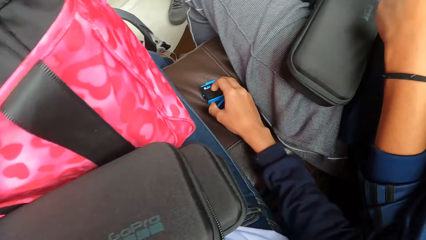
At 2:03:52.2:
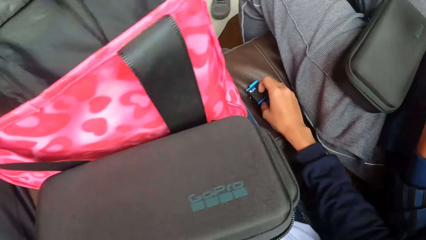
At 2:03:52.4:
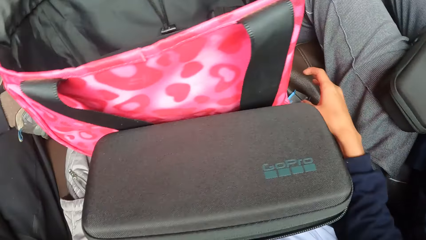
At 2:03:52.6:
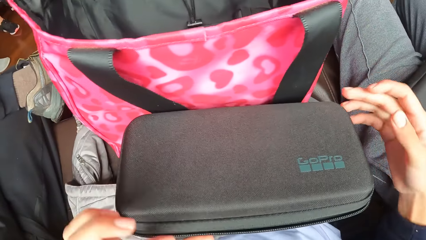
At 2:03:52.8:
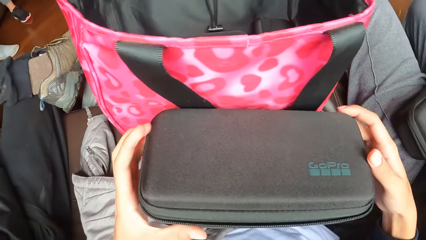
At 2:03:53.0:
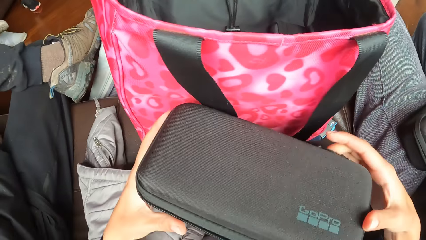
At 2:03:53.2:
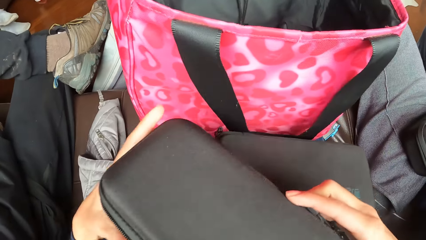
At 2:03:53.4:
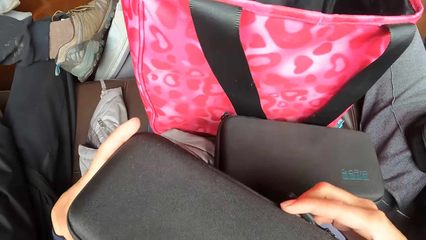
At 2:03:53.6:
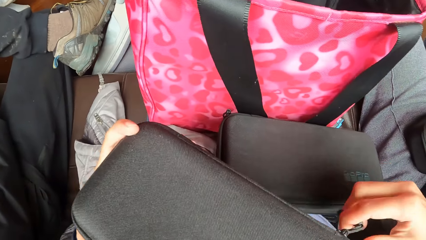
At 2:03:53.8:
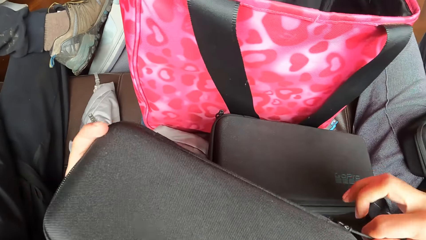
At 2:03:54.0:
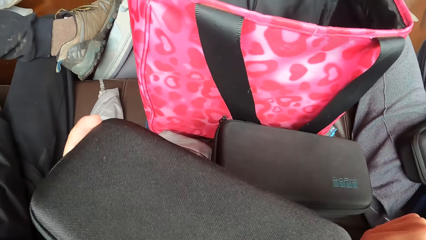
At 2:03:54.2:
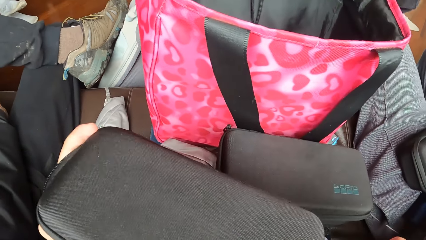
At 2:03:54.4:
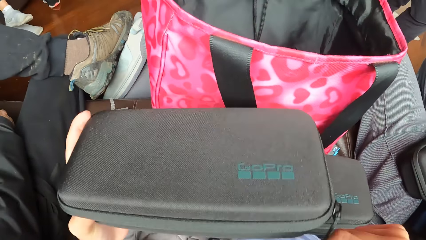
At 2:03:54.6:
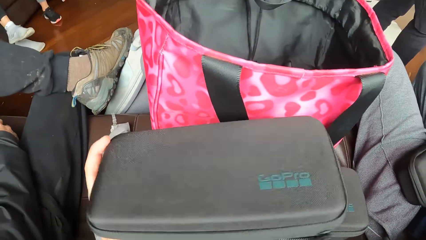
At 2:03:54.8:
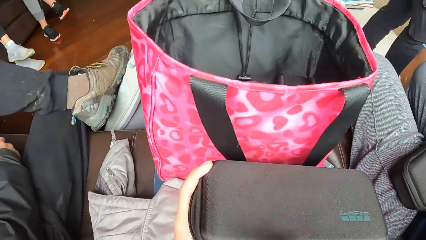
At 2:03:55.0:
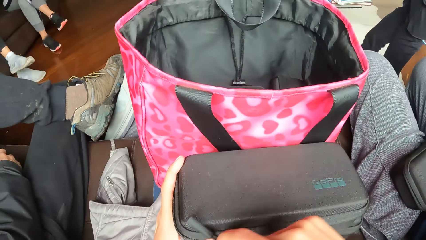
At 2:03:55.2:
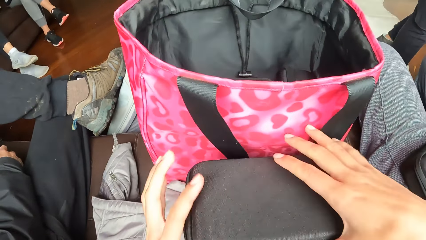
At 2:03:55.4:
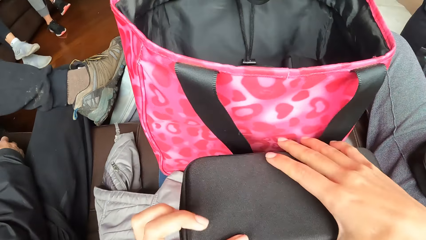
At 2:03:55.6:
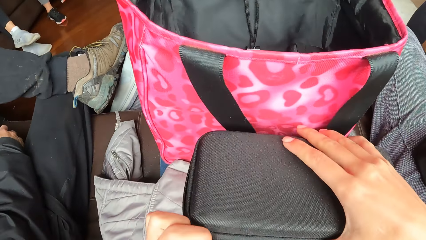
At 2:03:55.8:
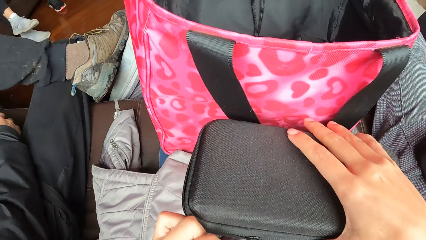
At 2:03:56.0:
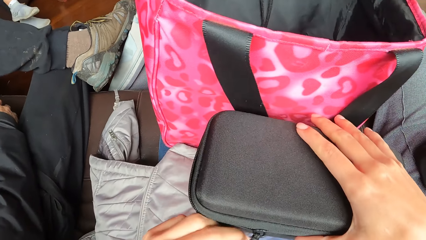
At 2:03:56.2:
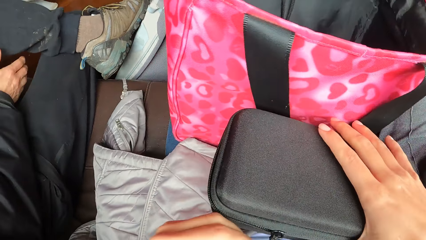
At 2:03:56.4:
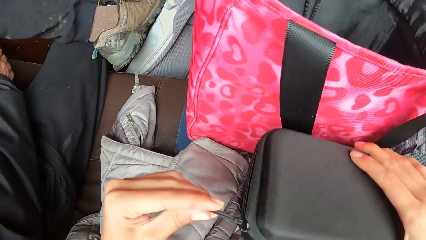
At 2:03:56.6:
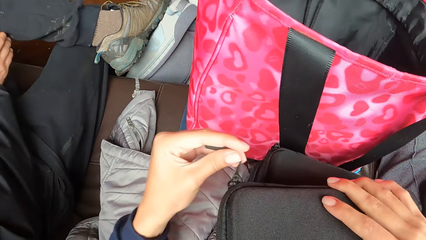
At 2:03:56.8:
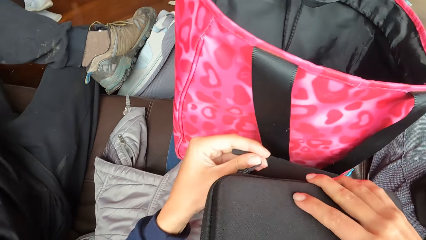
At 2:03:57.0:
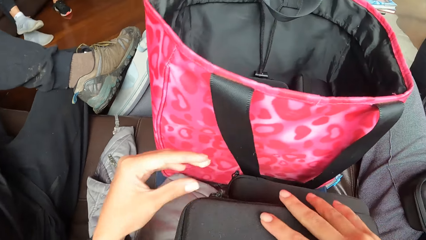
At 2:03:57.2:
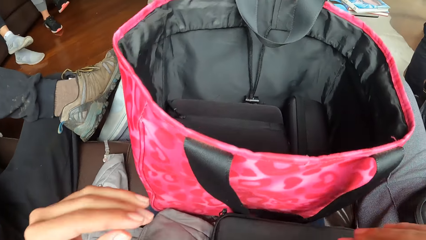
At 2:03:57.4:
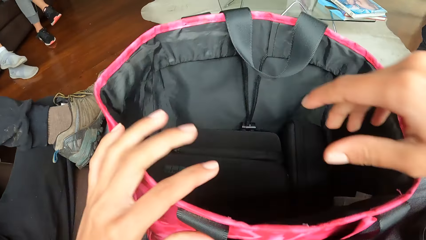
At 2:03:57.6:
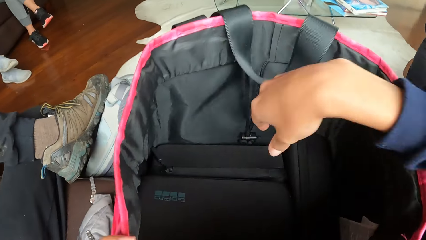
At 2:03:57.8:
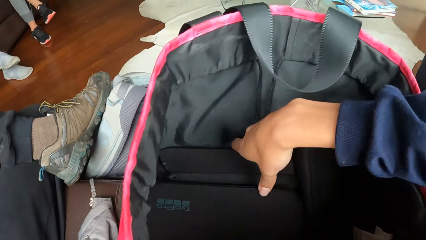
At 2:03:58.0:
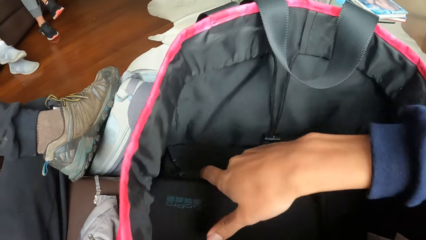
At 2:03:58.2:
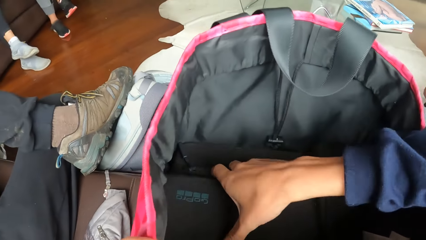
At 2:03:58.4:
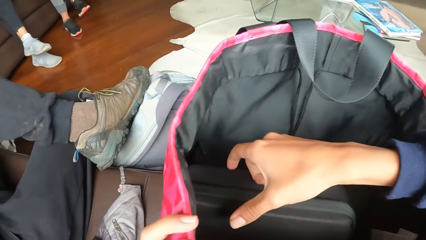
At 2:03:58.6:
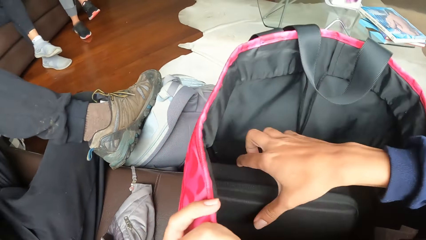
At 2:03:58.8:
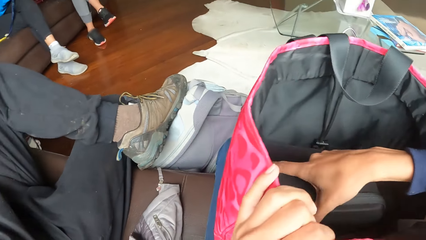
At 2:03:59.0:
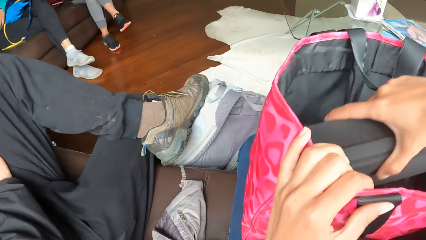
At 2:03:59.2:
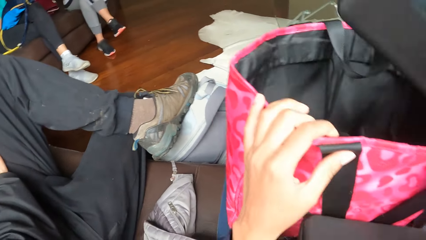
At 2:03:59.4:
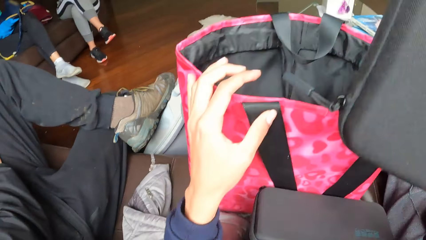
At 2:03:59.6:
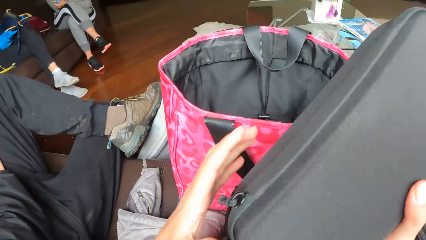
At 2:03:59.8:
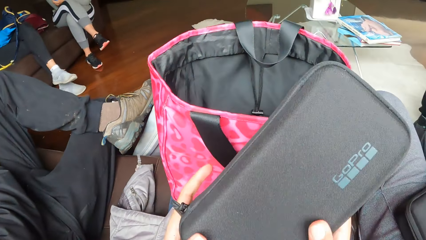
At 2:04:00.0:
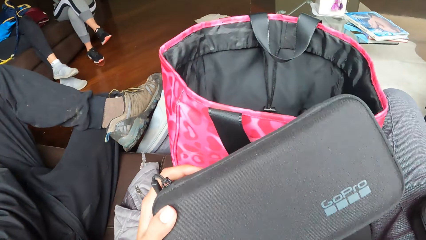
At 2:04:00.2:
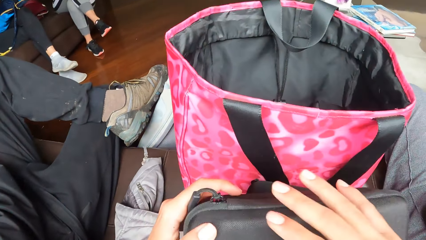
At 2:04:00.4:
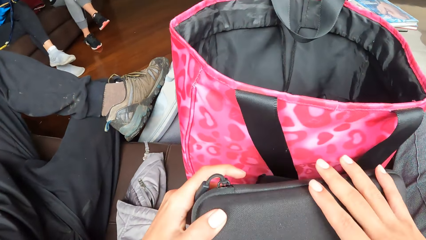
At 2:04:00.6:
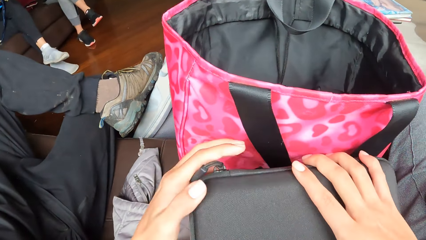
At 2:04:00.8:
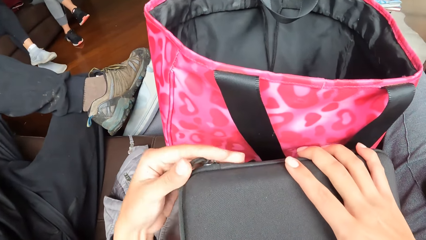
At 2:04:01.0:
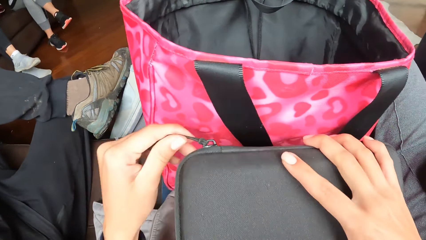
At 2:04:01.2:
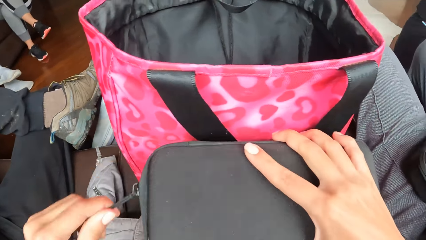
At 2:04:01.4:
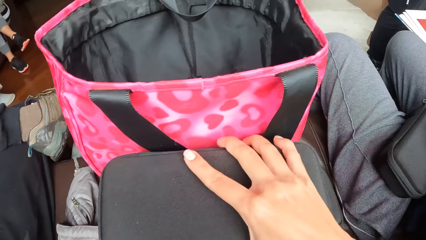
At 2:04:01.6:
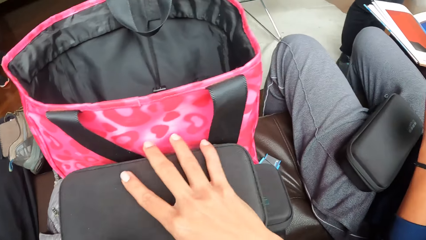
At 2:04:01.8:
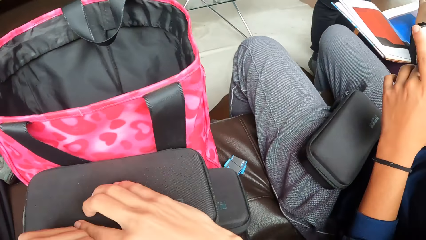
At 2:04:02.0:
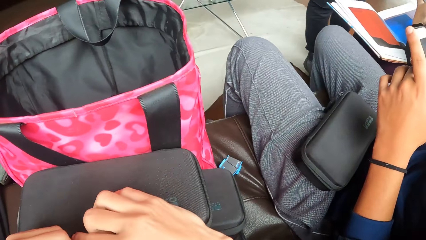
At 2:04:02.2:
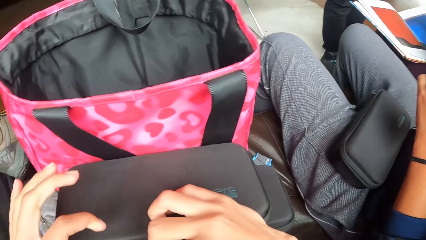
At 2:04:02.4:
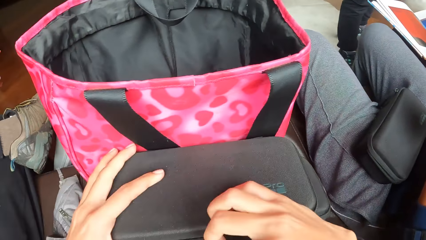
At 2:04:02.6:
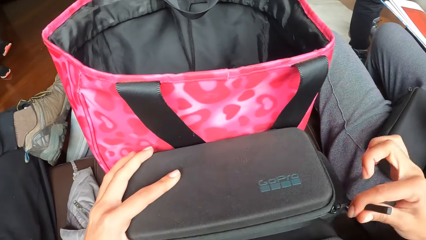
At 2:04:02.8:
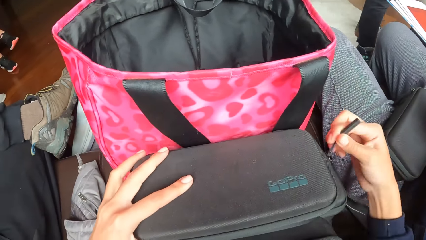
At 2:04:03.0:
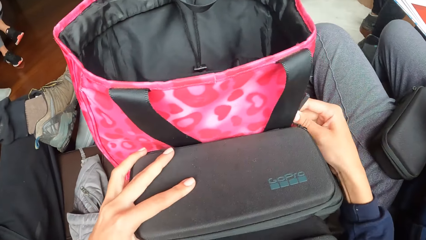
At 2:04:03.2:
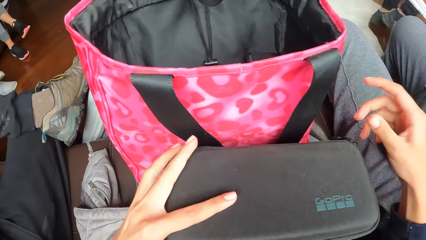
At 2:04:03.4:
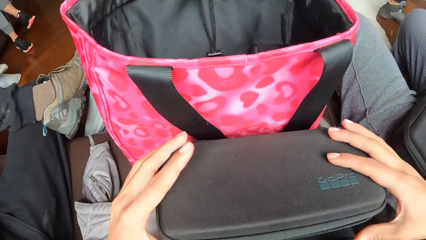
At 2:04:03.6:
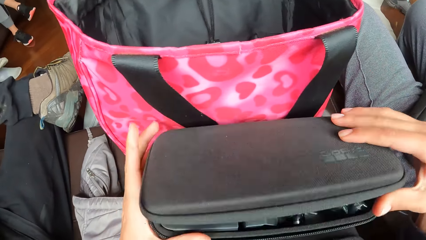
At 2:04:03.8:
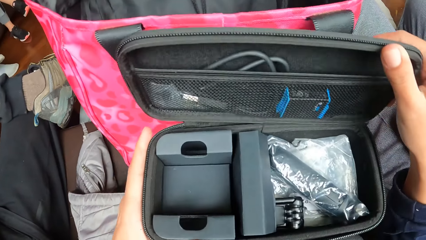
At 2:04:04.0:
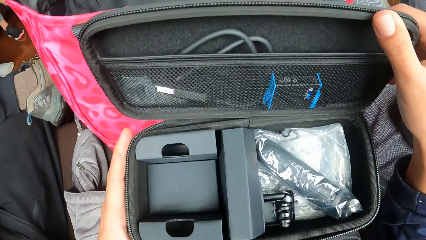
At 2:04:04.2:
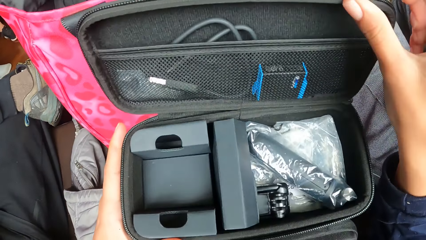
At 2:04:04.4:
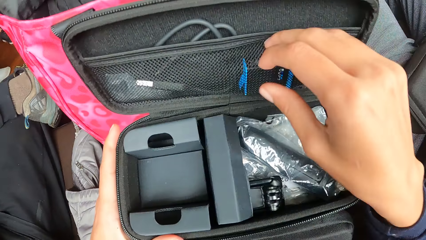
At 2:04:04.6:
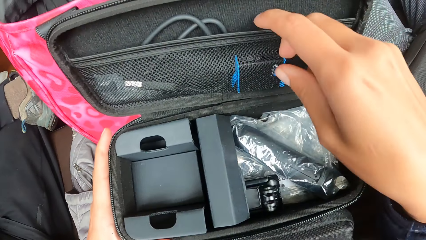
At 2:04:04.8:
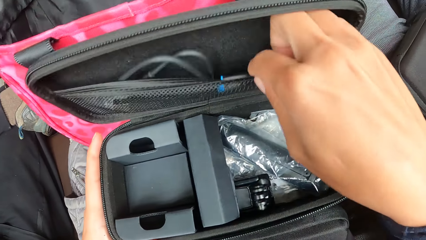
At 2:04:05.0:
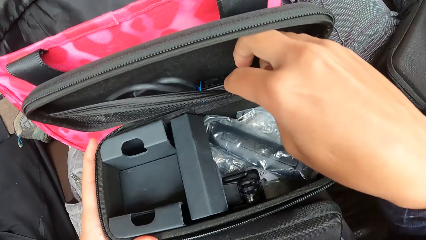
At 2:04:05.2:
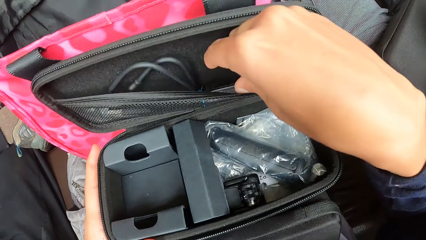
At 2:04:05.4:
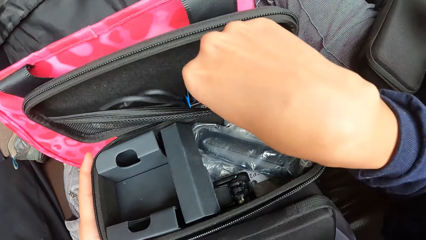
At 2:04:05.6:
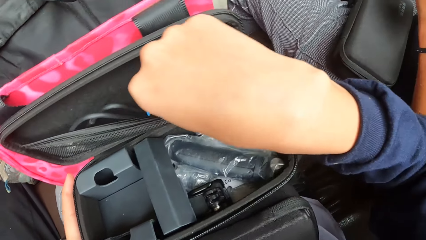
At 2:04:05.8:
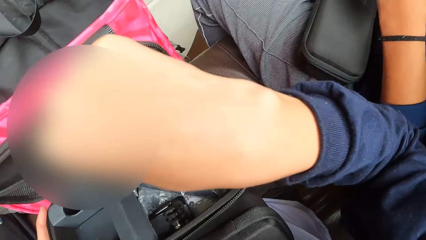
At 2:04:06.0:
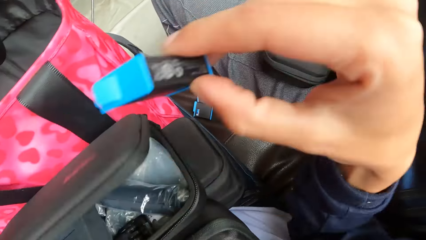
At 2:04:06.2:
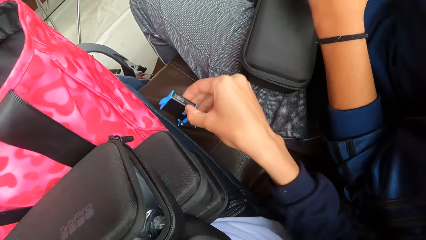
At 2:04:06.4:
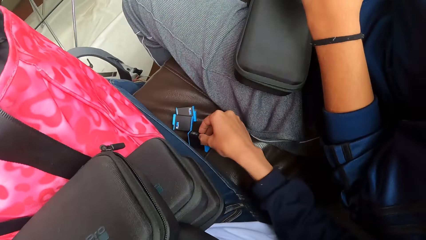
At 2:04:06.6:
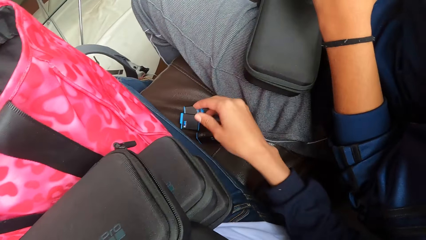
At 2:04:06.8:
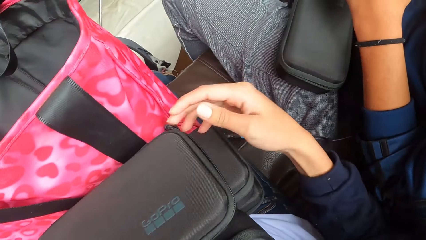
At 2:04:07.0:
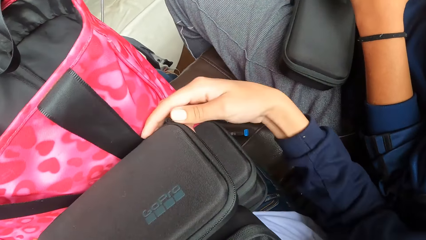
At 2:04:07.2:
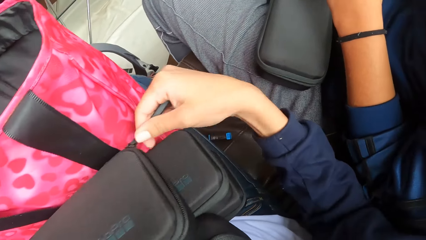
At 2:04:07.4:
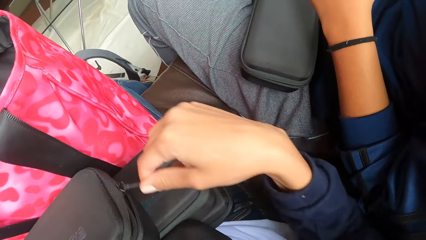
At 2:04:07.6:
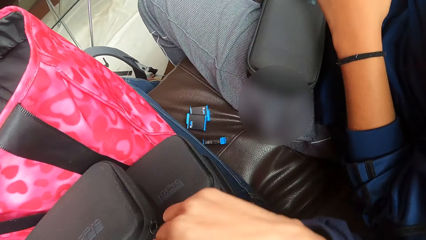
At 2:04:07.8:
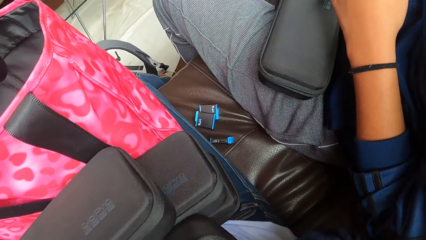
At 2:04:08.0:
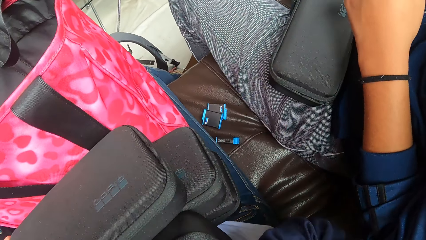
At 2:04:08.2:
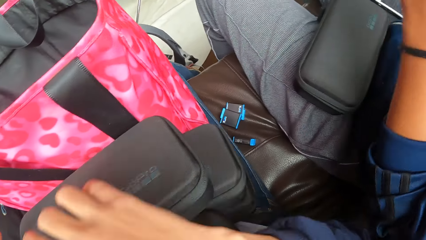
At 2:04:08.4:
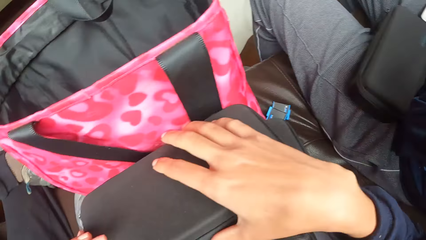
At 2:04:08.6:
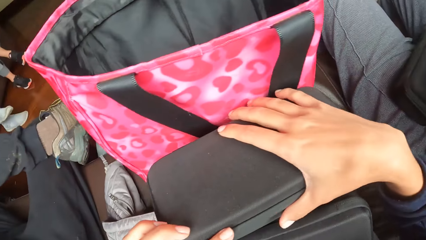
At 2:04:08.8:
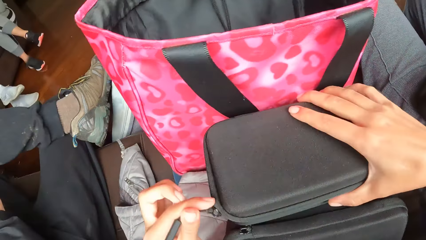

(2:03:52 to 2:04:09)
The camera wearer looks around. She zips the purse with her right hand. She picks the purse with both hands. She unzips the purse with her right hand. She unzips the purse with her left hand. She holds the bag with her left hand. She removes a purse from the handbag with her right hand. She zips the purse with her left hand. She unzips the purse with her left hand. She unzips the purse with her right hand. She opens the purse with her right hand. She removes a battery from the purse with her right hand. She drops the battery on the chair with her right hand. She zips the purse with her left hand.
